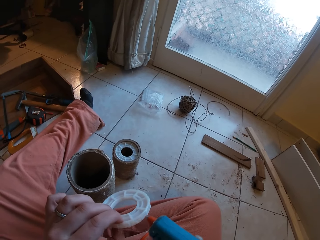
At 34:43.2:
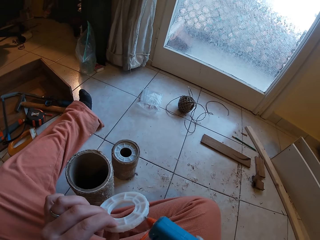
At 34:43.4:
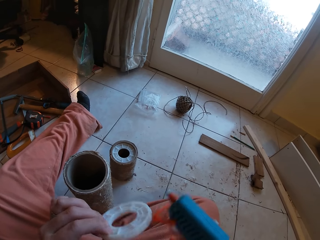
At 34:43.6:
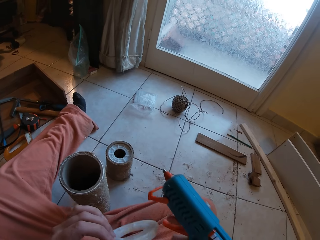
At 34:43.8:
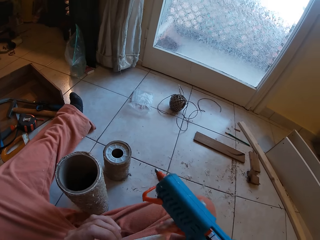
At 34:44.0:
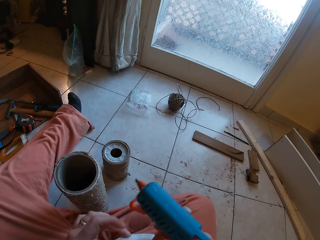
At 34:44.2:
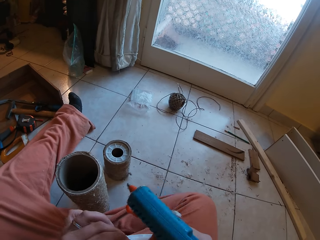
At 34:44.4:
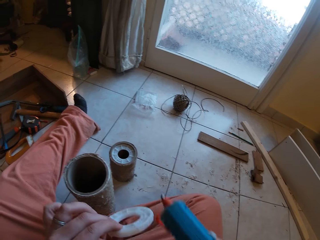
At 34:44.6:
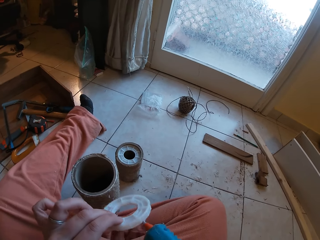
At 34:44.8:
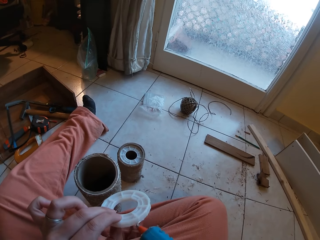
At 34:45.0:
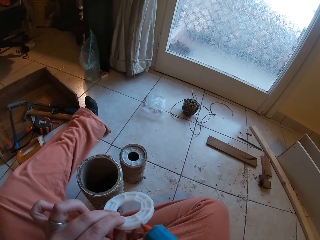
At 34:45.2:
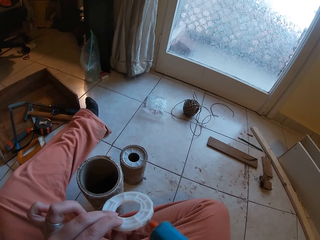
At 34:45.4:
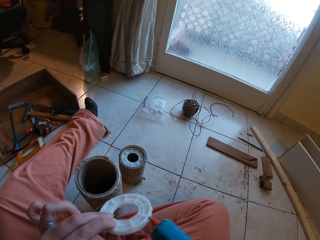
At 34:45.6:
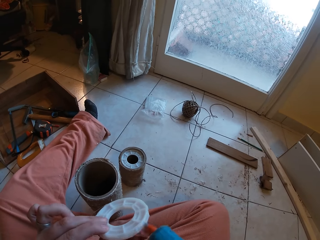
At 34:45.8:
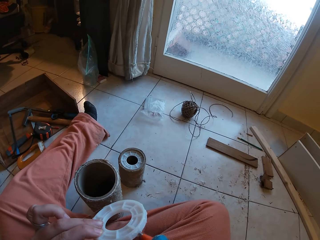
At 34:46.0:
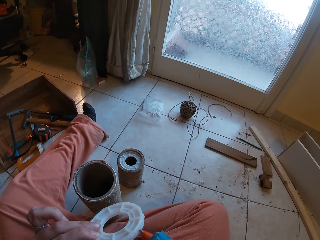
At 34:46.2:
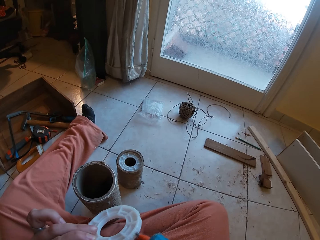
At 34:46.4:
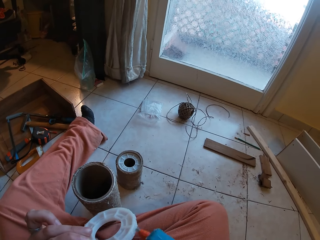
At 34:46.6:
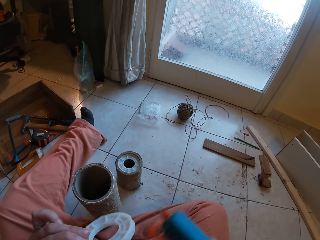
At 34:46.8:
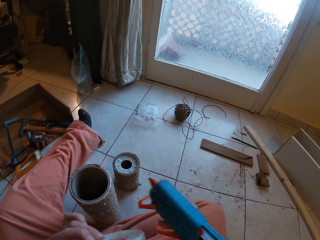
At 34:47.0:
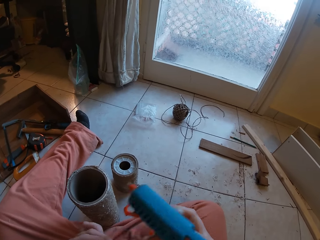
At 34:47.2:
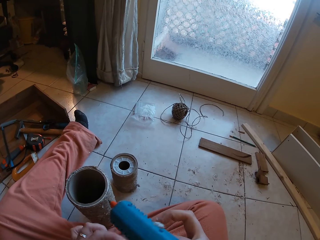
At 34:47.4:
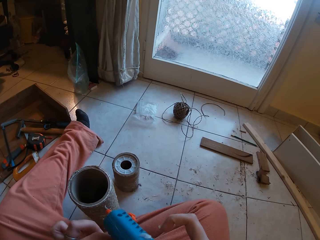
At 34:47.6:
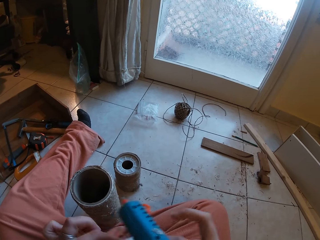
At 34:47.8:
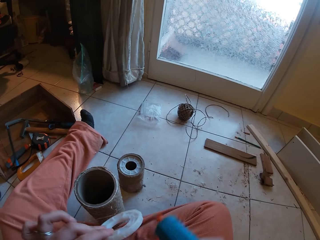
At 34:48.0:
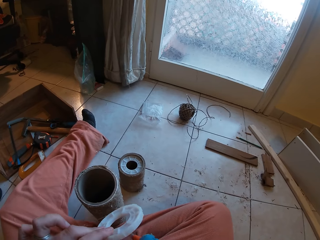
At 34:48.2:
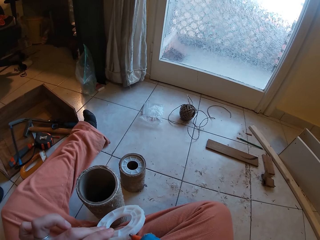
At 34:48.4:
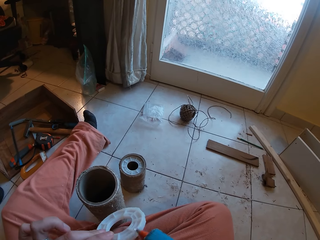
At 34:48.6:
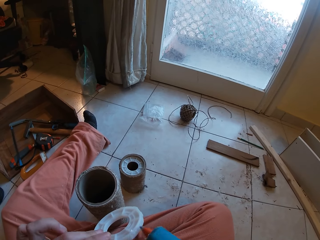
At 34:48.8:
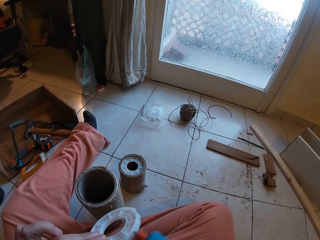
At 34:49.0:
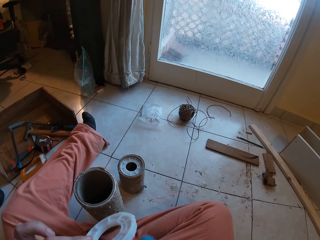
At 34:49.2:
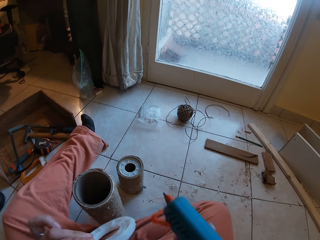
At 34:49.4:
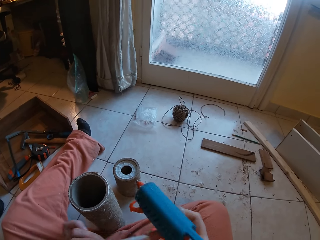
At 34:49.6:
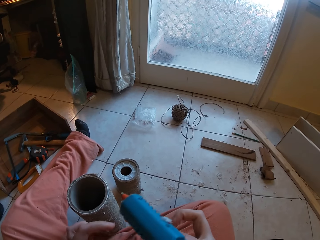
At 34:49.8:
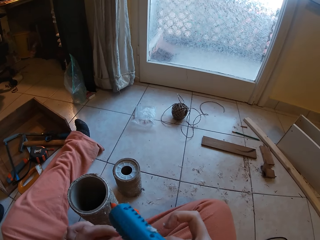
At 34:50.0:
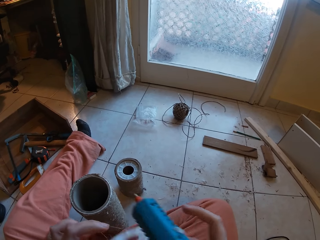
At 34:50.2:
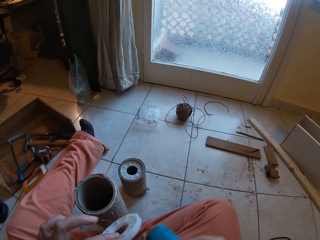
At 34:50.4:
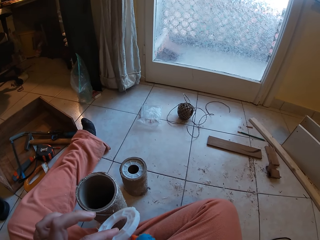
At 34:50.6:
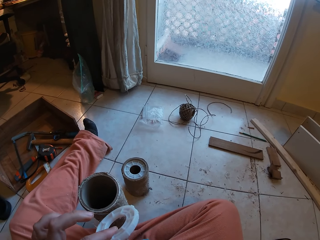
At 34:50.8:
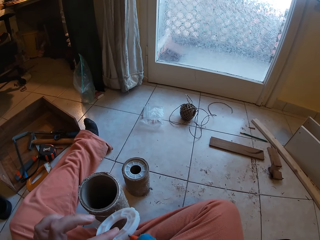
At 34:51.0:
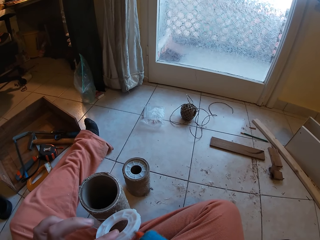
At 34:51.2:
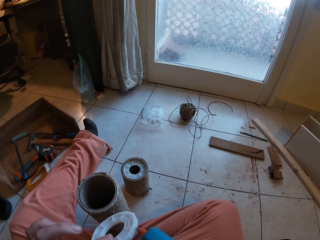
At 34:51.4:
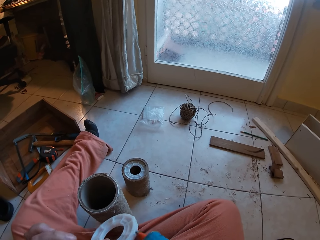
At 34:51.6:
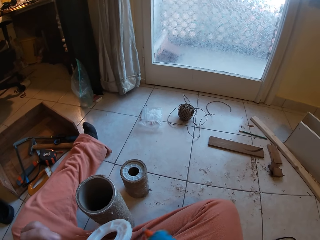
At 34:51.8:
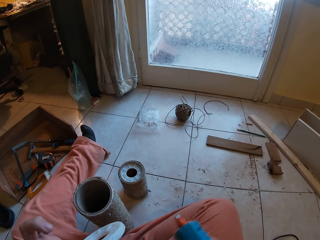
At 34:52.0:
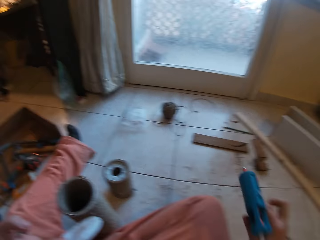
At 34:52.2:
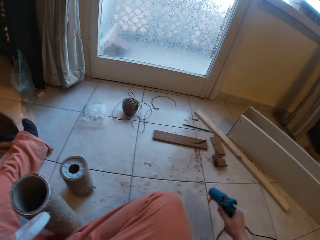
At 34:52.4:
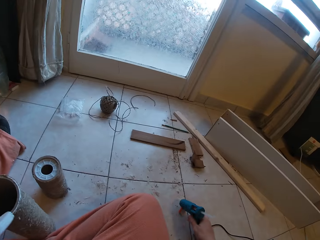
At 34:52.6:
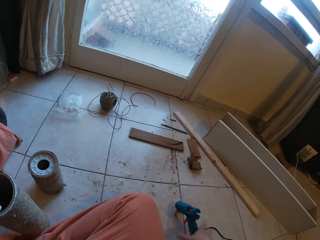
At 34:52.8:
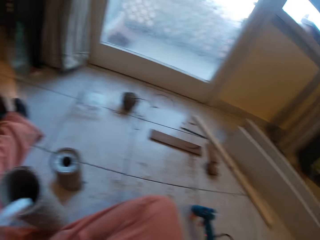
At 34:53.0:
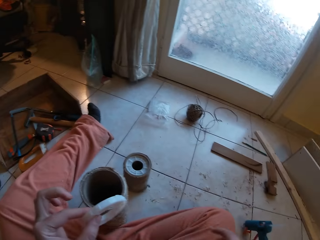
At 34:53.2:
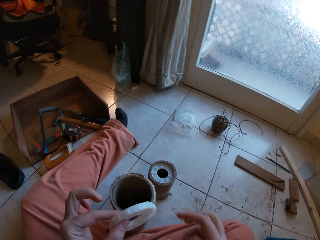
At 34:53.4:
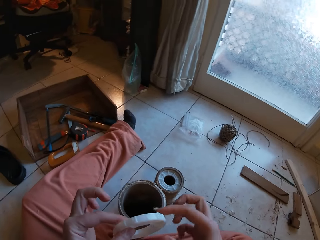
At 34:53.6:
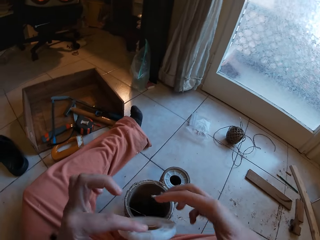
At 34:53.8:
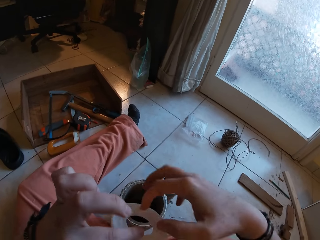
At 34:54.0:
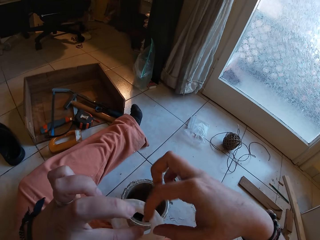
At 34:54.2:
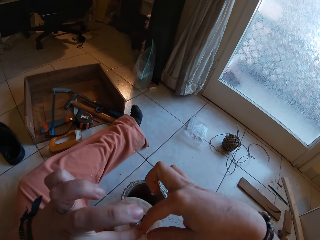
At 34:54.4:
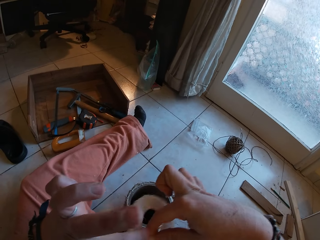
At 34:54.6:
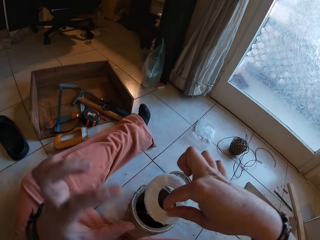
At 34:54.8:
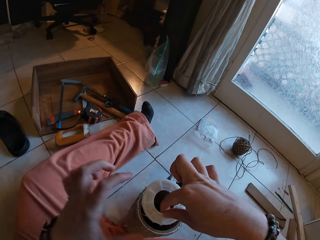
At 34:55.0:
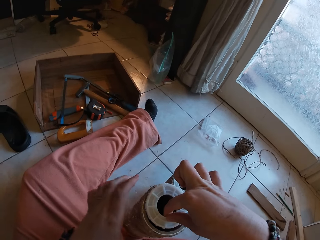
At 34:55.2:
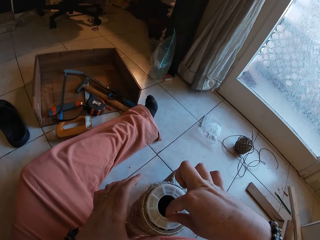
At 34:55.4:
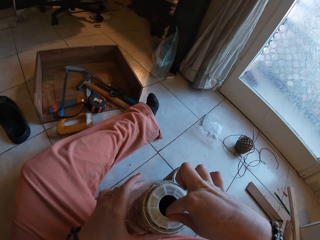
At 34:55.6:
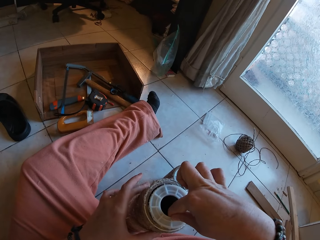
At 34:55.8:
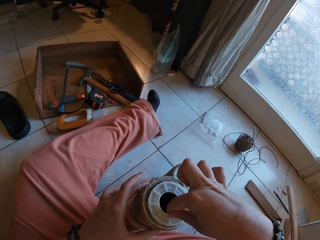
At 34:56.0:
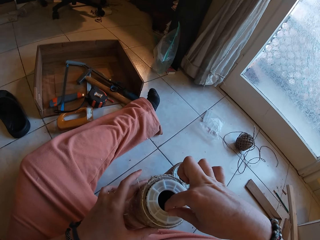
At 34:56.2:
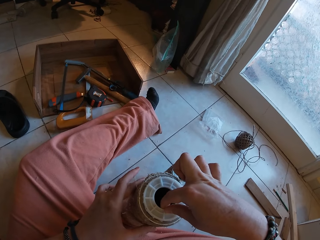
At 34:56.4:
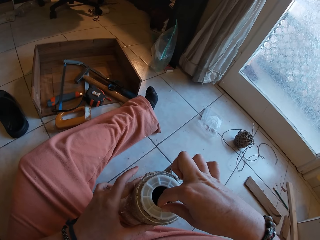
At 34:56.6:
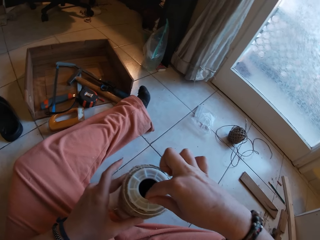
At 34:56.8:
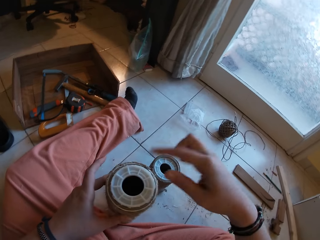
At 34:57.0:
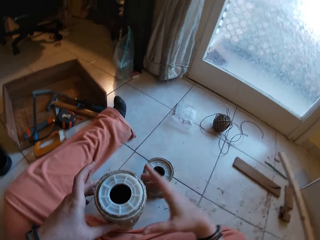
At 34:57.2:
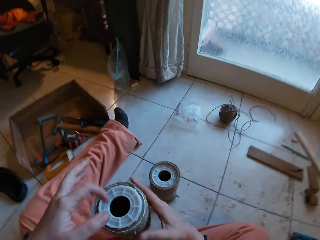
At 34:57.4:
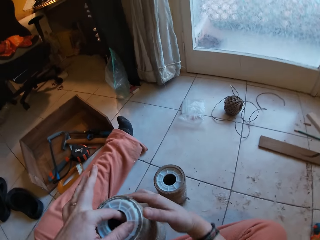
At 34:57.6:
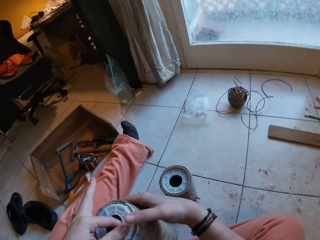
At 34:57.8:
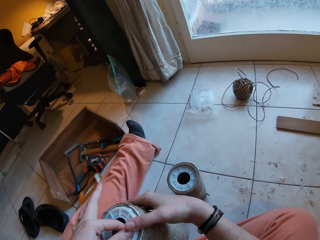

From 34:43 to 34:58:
The camera wearer rotates the cone cap. He applies glue on the cone cap. He rotates the cone cap and applies glue on the cone cap. He drops the glue gun on the floor with his right hand. He puts the plastic into the rolled hemp rope with both his hands.

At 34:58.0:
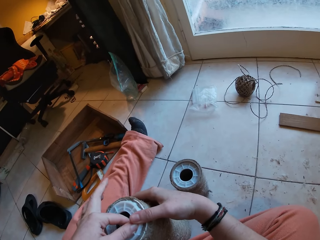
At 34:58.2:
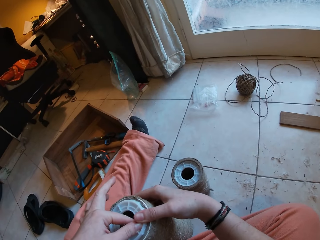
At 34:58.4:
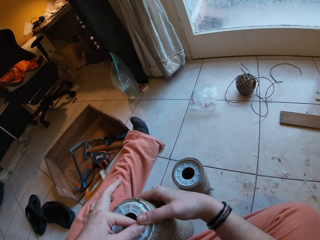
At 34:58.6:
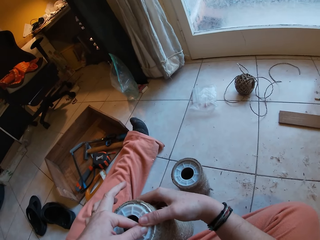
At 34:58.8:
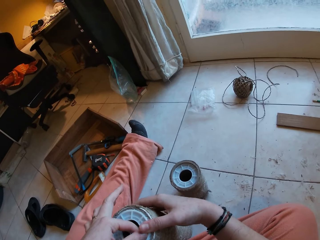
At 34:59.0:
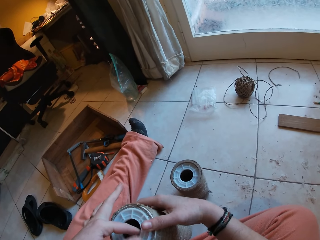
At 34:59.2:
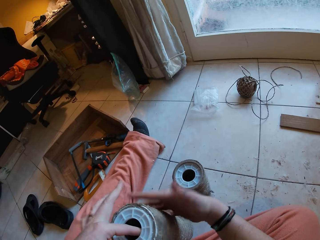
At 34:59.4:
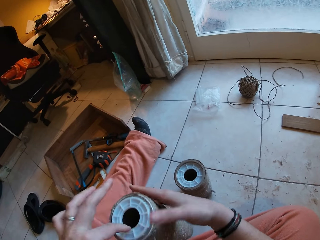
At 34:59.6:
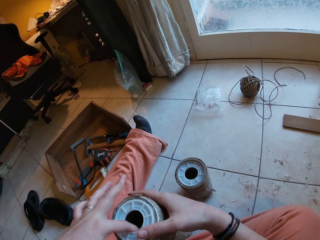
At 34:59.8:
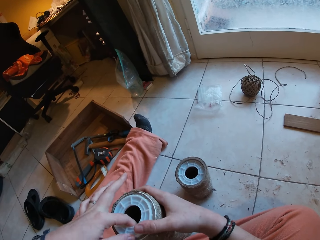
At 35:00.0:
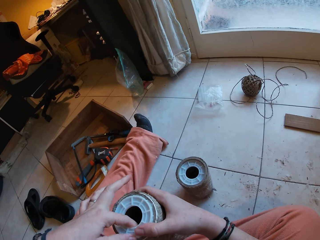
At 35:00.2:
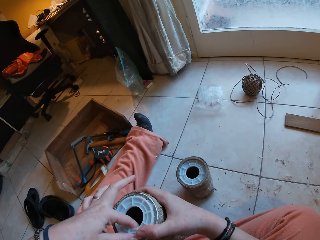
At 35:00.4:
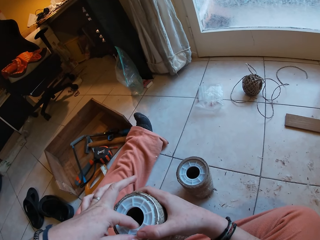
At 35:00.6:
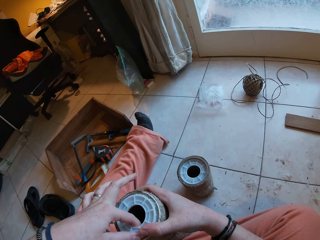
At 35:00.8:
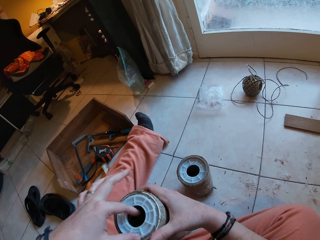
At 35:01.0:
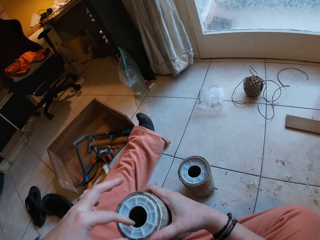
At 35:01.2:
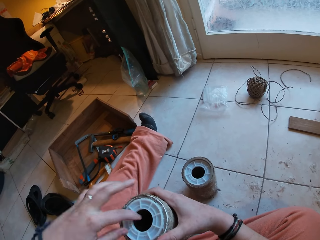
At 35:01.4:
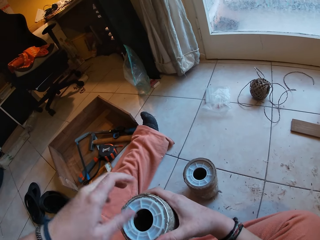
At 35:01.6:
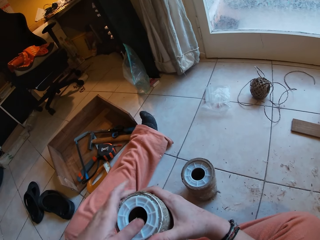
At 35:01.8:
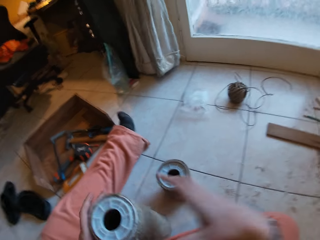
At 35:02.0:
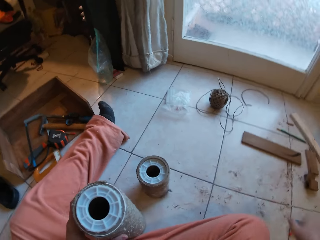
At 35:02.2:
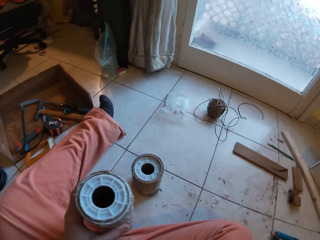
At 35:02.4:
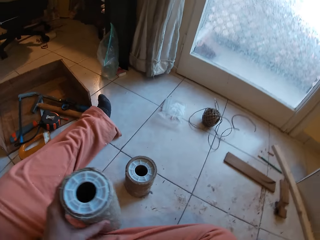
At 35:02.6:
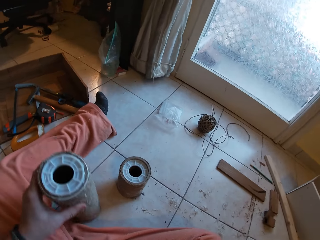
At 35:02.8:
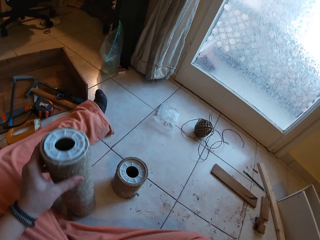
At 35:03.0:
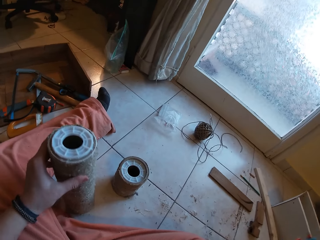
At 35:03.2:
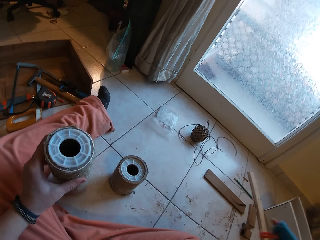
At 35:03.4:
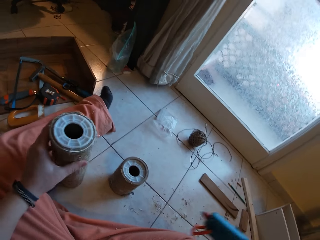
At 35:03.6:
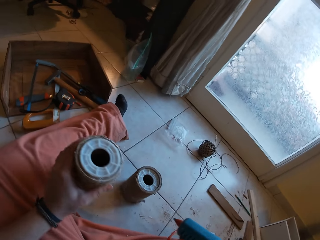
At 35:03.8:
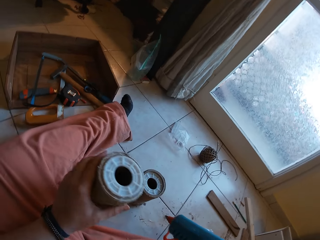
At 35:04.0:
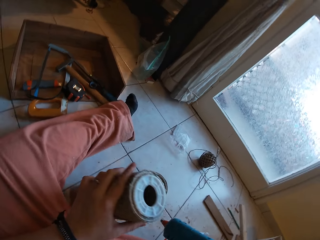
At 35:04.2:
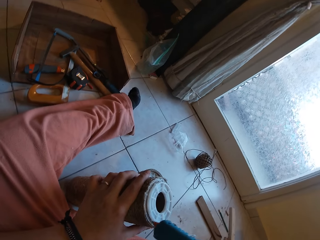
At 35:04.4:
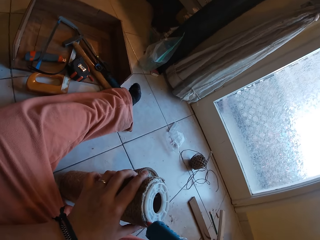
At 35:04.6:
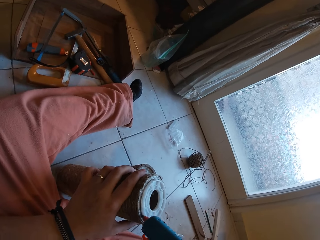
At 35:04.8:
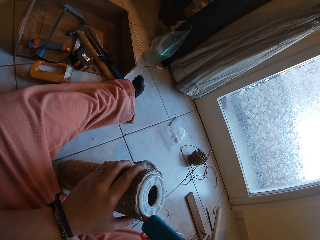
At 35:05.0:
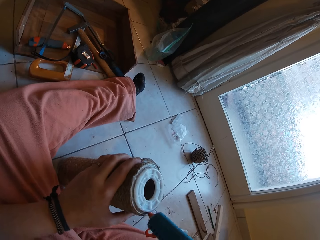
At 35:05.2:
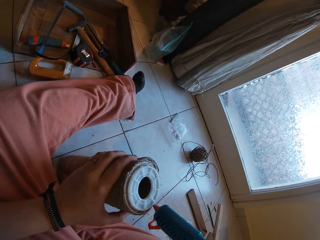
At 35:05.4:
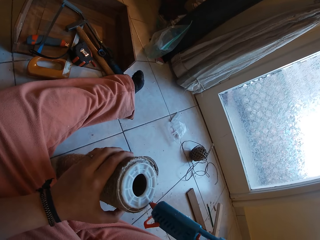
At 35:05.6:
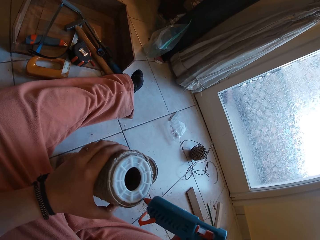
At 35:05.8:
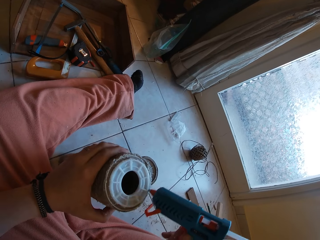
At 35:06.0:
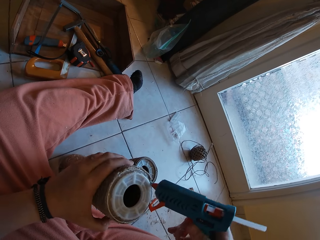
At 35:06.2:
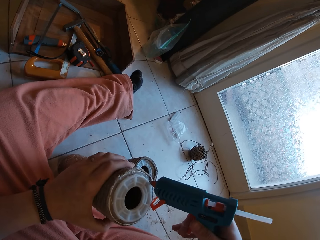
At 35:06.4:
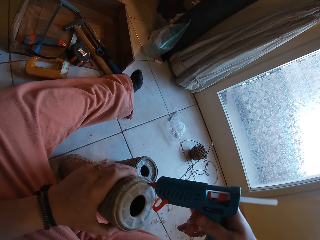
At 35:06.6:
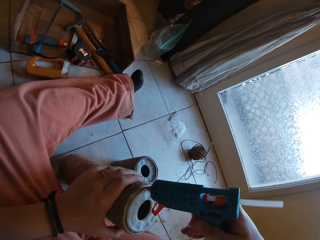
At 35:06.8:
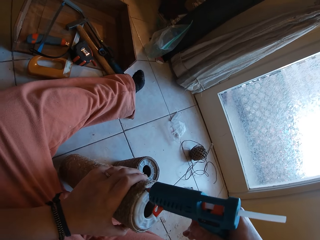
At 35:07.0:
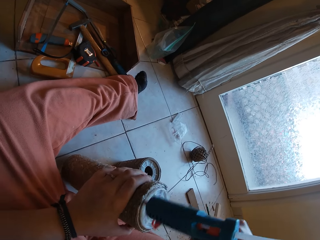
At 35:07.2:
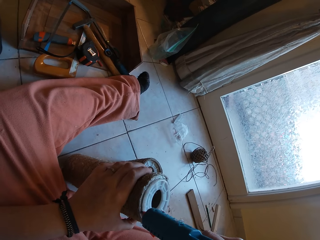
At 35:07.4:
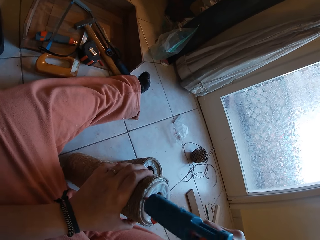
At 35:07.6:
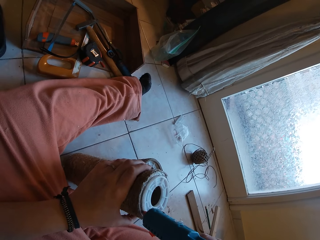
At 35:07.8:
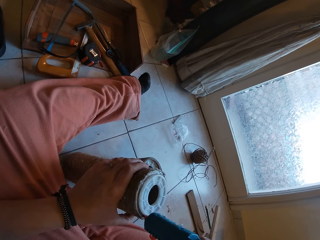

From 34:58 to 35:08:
The camera wearer picks up a glue gun. They apply glue around the plastic on the rolled hemp rope with the glue gun.
